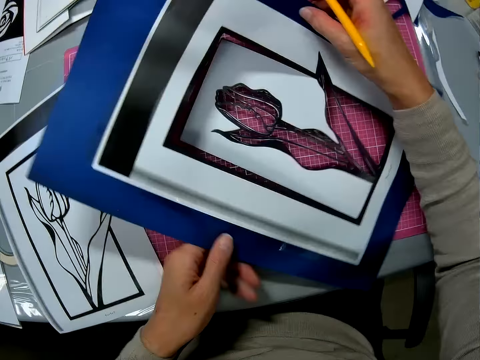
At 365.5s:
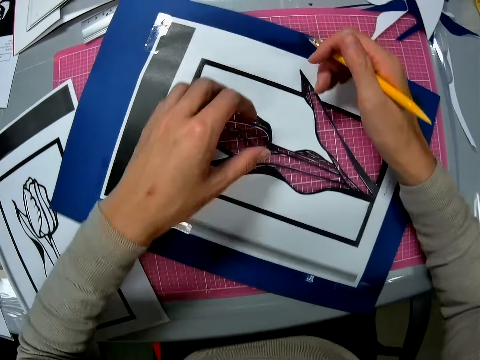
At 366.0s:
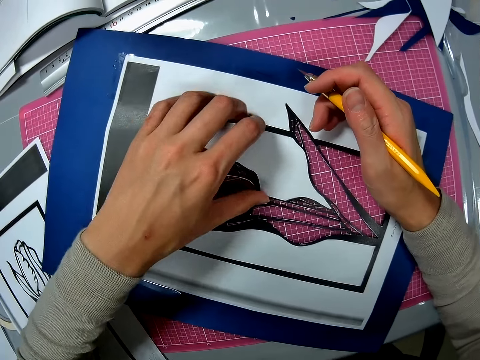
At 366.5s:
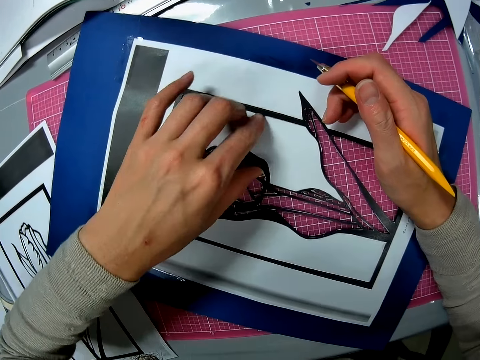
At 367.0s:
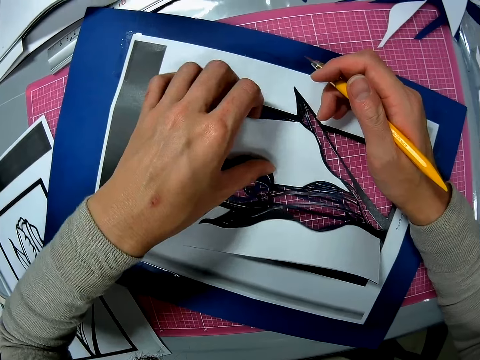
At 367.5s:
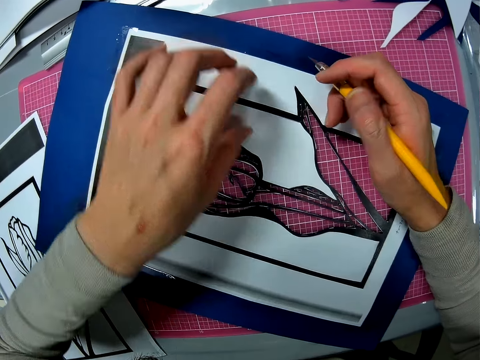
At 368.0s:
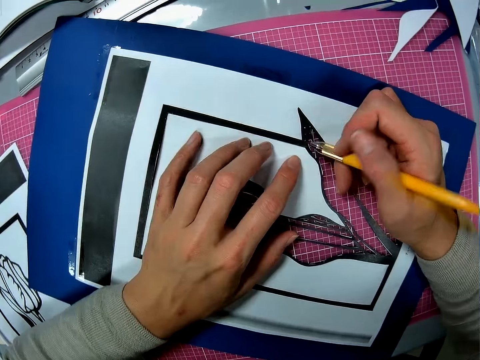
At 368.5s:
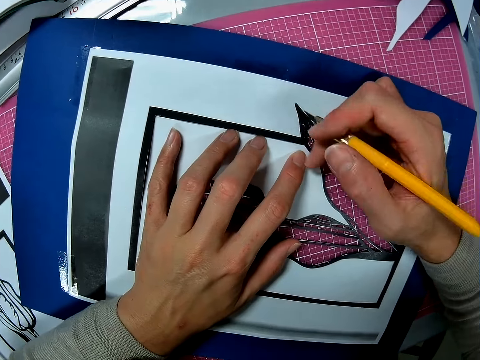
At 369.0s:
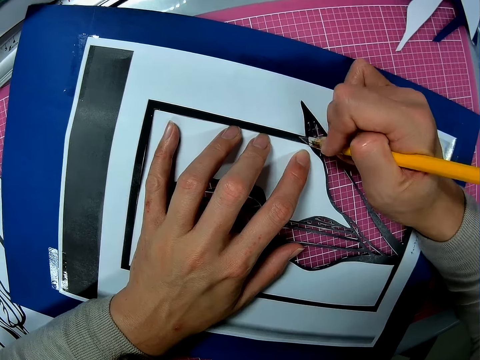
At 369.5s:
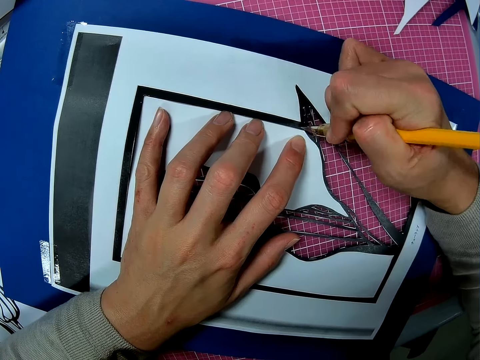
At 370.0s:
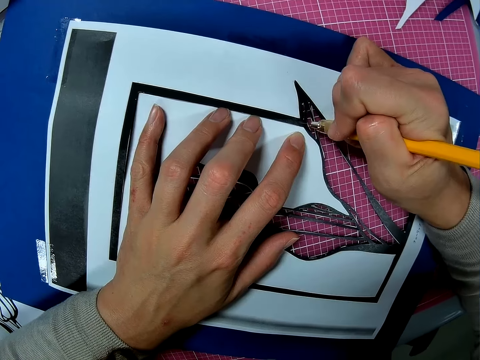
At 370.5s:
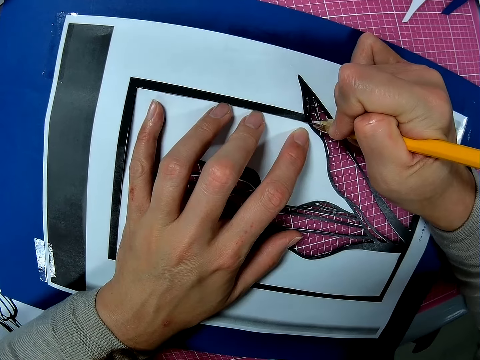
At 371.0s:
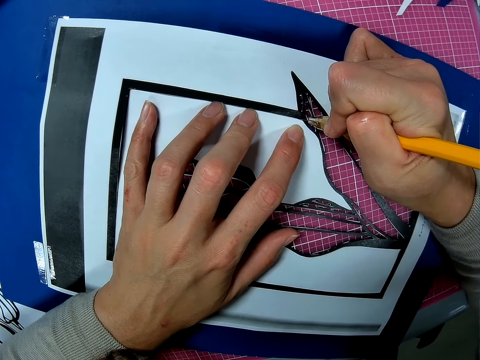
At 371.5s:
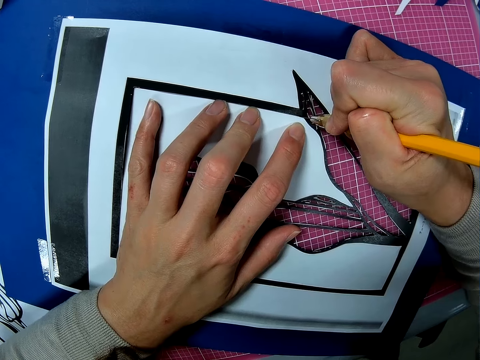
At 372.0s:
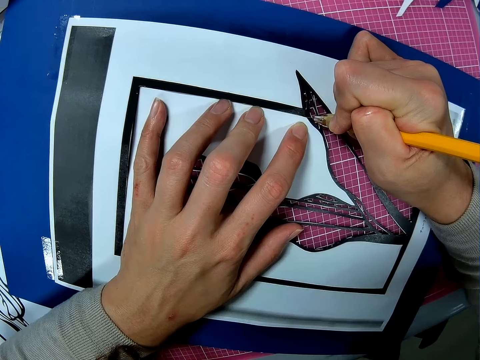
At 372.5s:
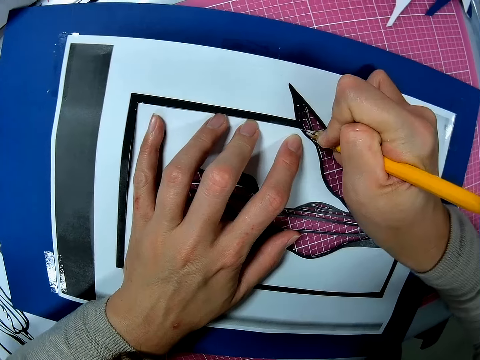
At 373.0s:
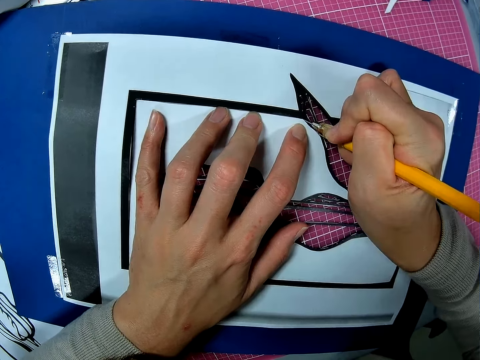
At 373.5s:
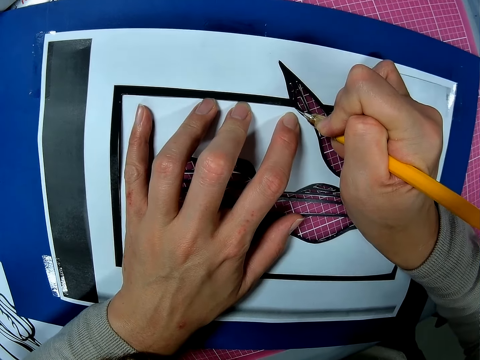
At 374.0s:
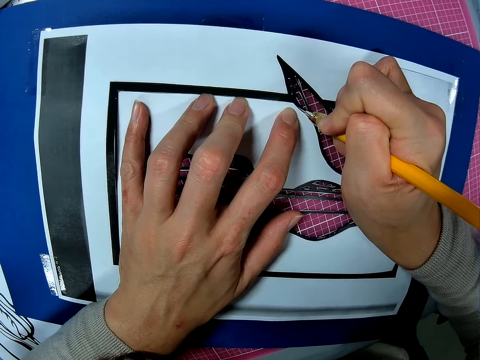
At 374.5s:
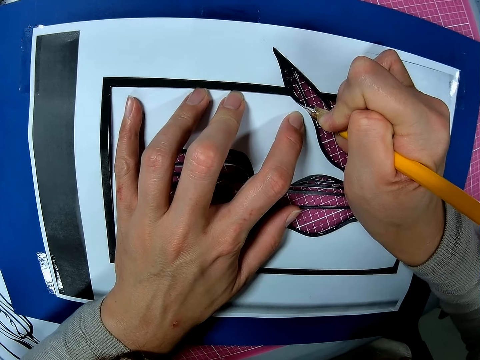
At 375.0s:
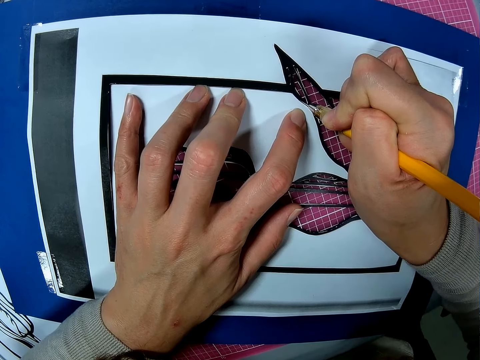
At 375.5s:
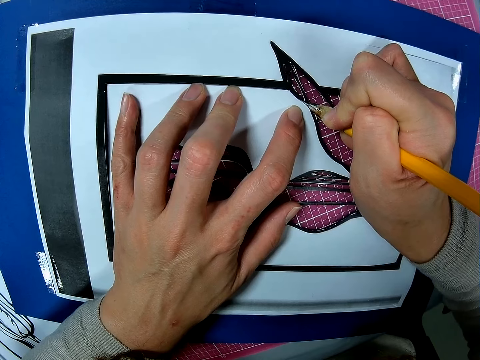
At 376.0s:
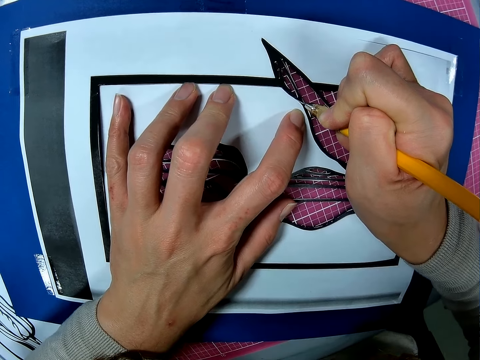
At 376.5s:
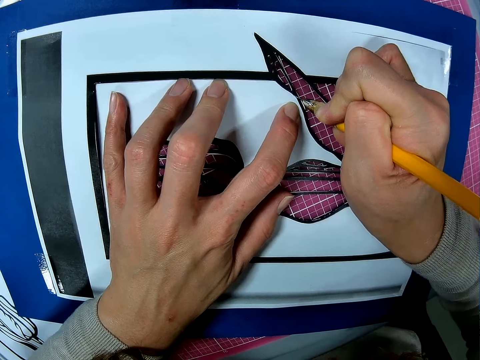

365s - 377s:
The camera wearer puts the paper on a cutting mat. They rotate the paper. They lift the paper cutting sketch off the cutting mat. They hold the paper. They cut the paper with a craft knife.

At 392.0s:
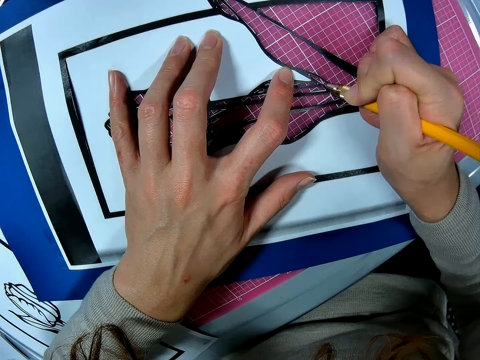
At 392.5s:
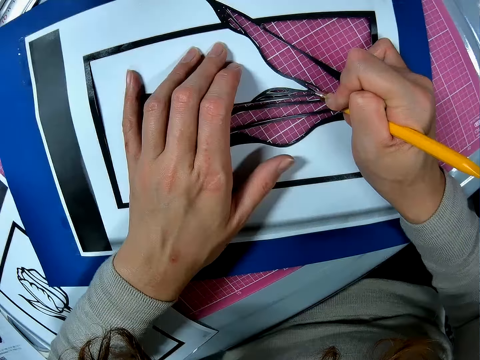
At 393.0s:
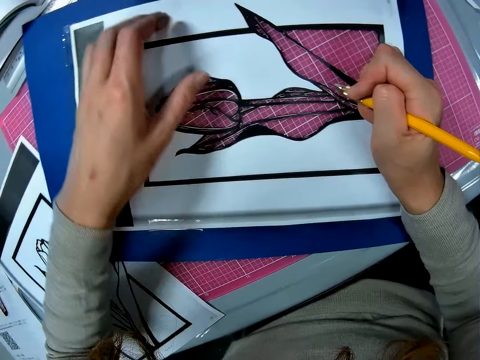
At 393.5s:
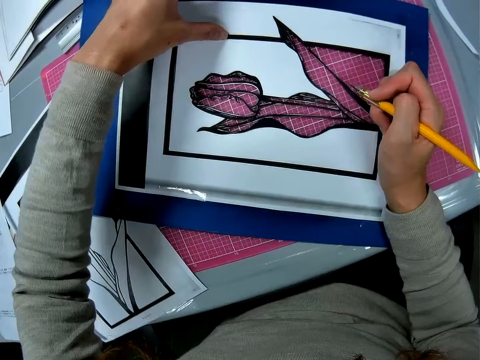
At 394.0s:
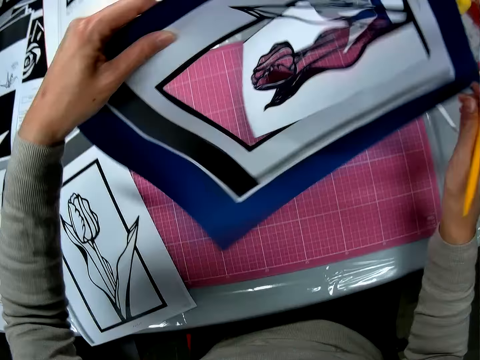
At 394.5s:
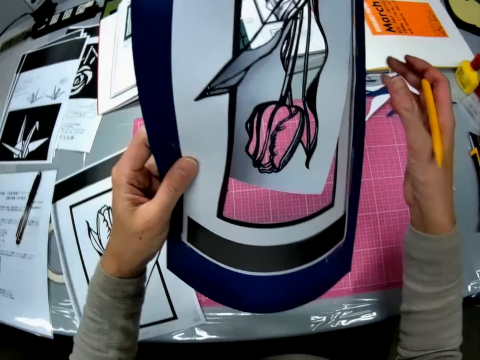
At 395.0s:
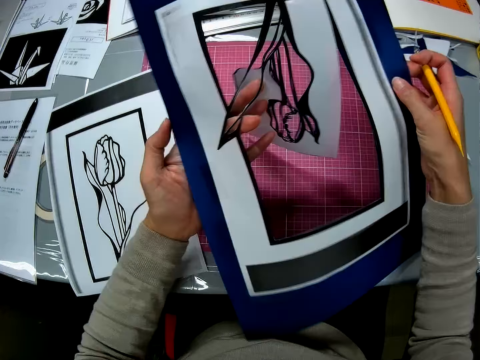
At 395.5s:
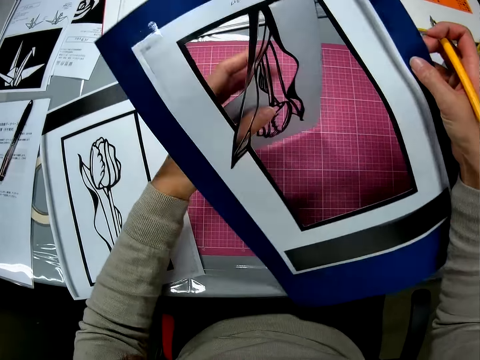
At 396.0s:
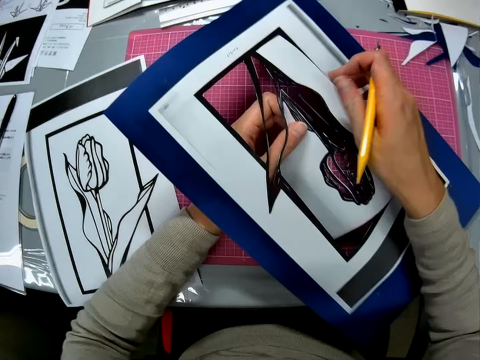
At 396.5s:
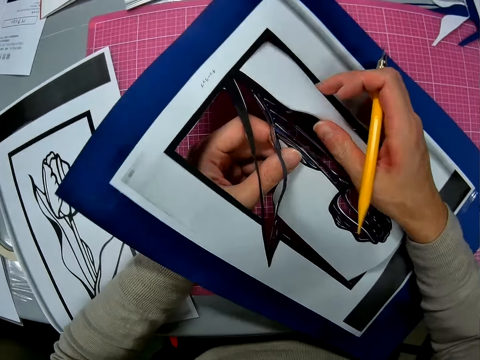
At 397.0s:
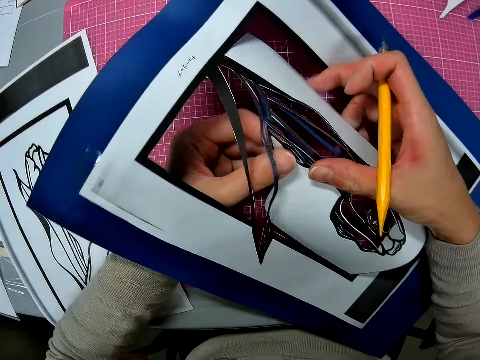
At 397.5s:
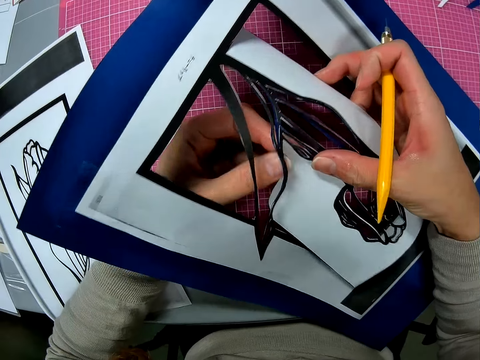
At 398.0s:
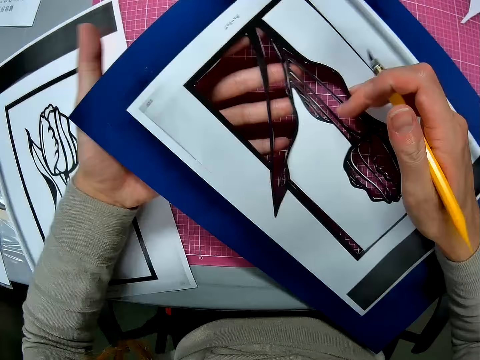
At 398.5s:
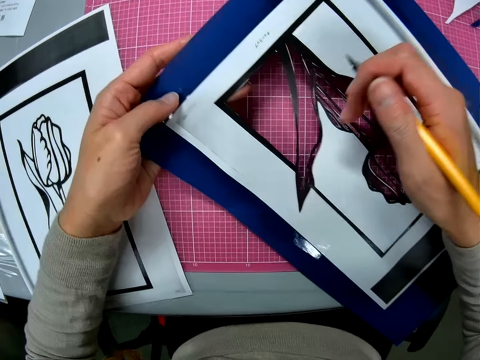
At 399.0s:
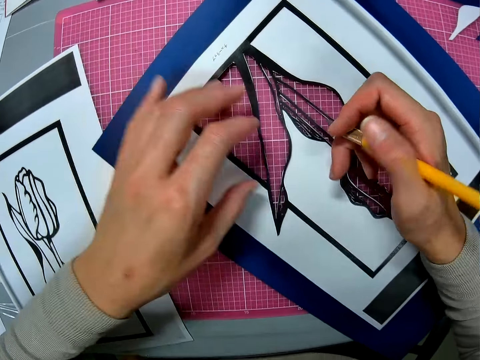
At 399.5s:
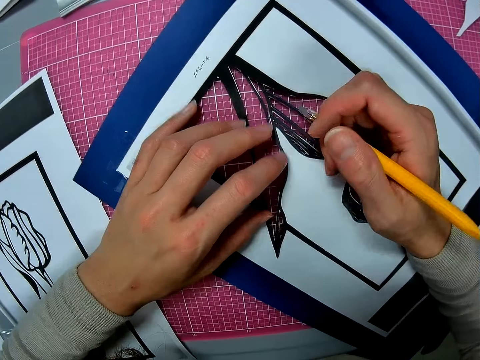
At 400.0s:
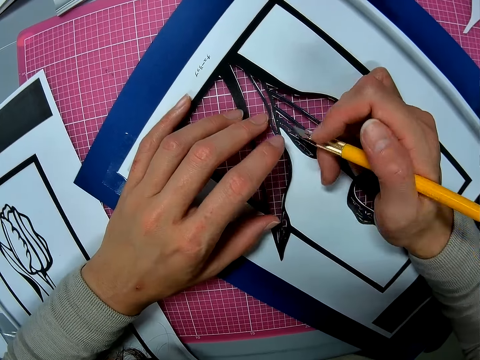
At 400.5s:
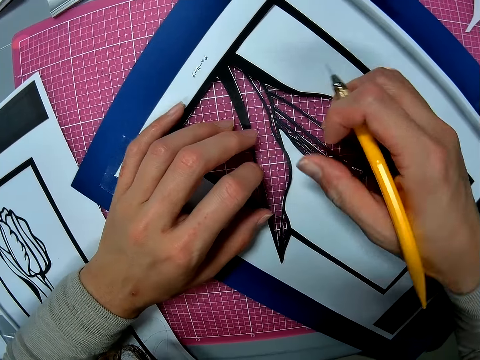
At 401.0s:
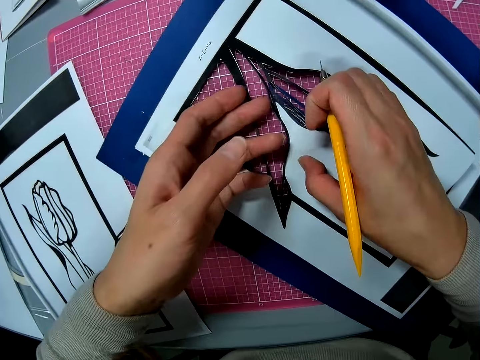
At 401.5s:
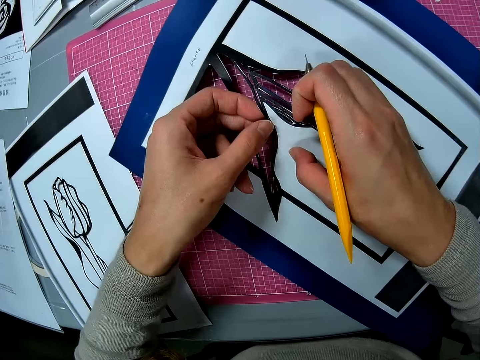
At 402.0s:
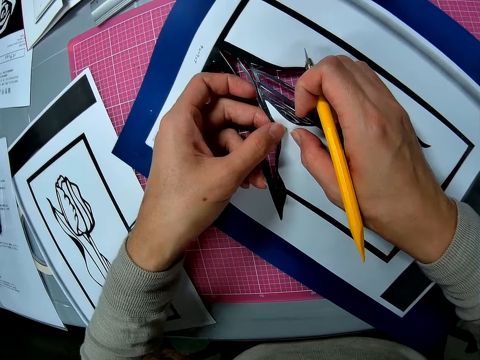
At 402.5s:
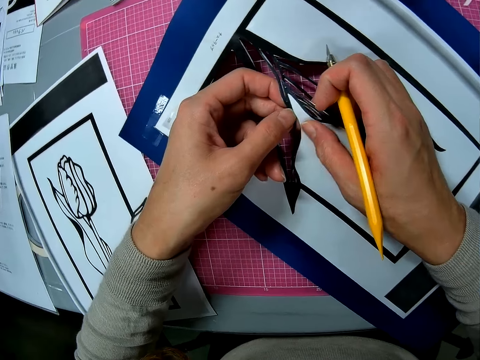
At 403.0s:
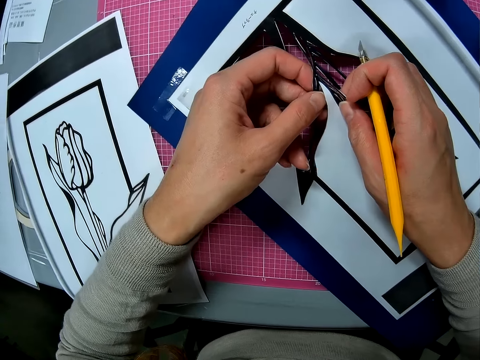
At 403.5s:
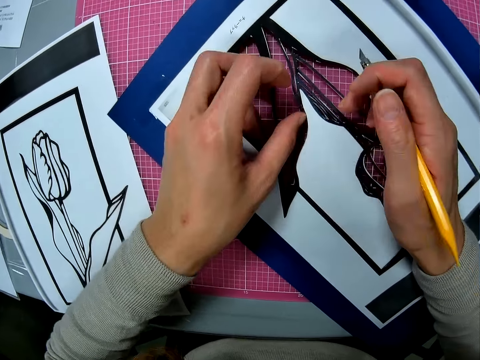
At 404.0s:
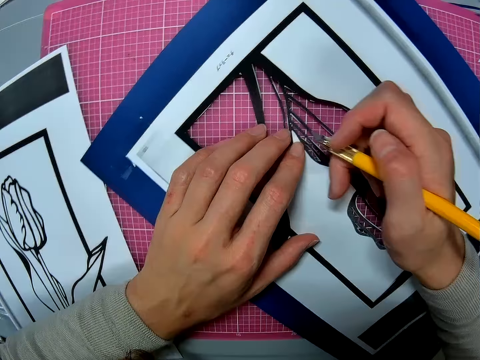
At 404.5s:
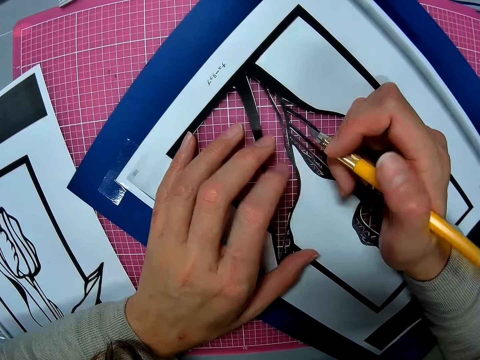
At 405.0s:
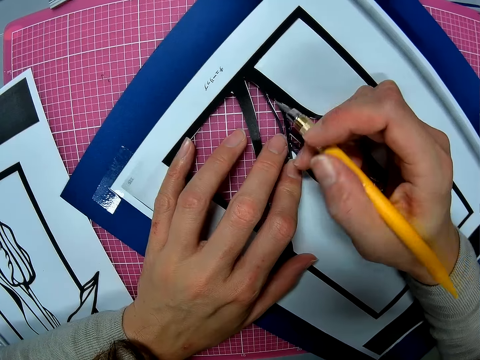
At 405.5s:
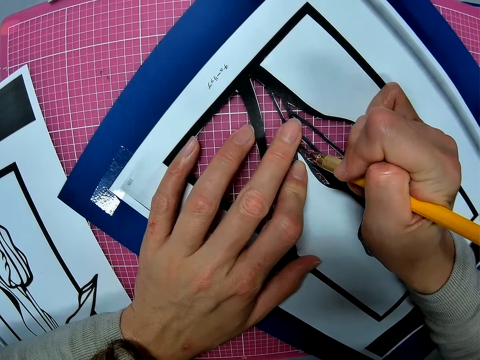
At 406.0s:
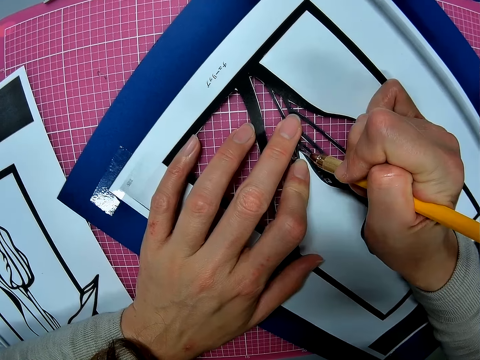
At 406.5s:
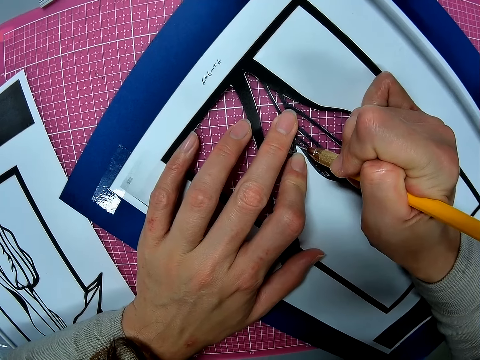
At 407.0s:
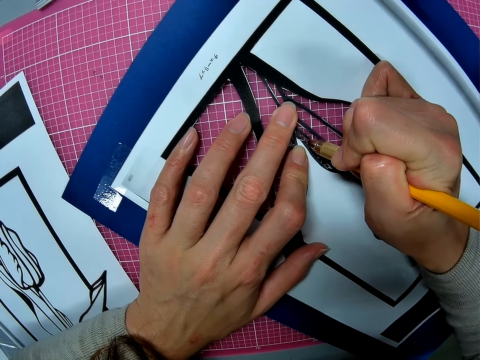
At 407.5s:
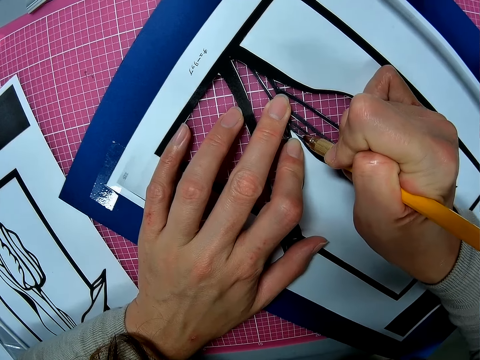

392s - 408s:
The camera wearer lifts the paper off a cutting mat. They hold the paper cutting sketch. They put the paper on the cutting mat. They pick the paper cutting sketch. They hold the paper cutting sketch.
